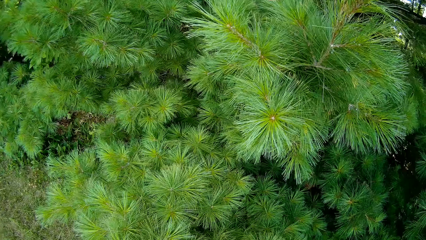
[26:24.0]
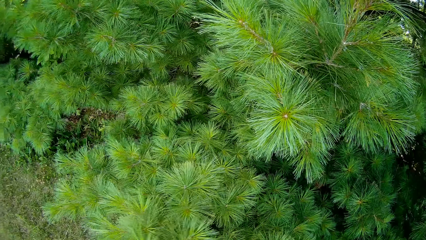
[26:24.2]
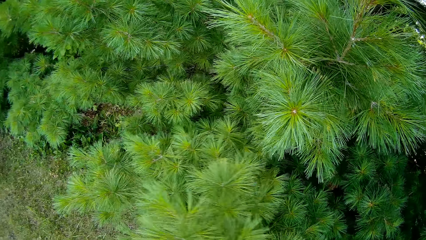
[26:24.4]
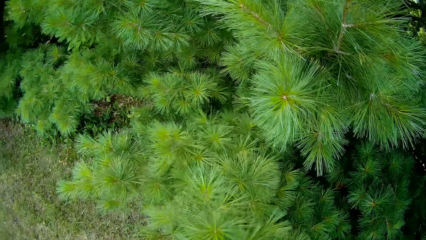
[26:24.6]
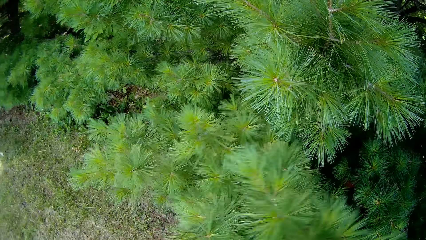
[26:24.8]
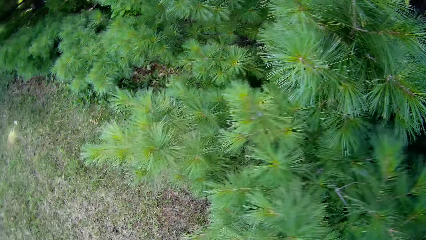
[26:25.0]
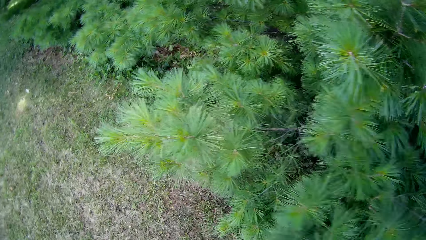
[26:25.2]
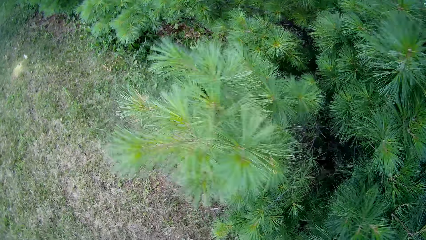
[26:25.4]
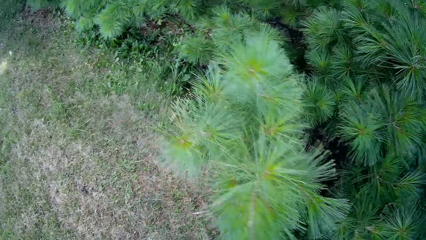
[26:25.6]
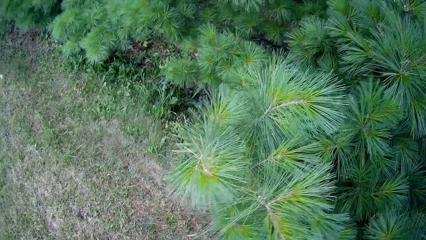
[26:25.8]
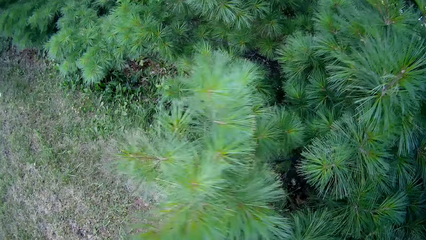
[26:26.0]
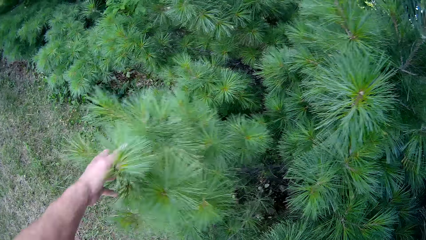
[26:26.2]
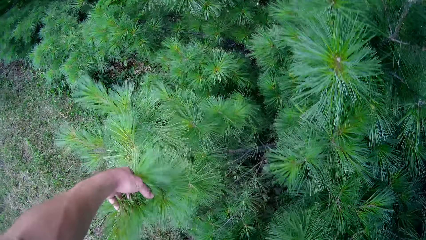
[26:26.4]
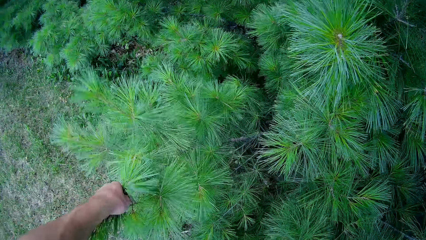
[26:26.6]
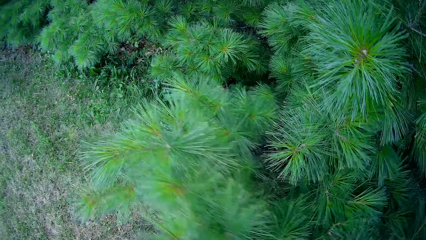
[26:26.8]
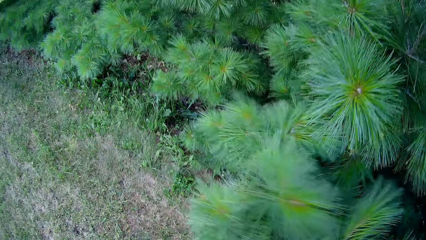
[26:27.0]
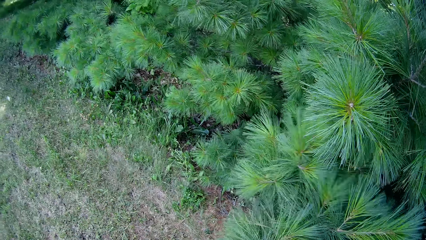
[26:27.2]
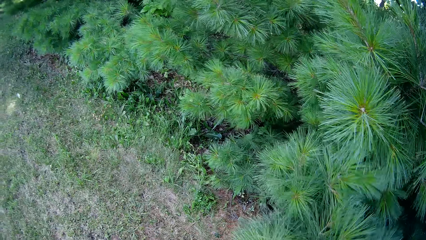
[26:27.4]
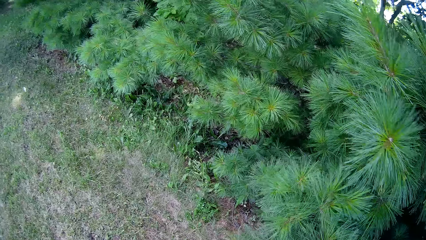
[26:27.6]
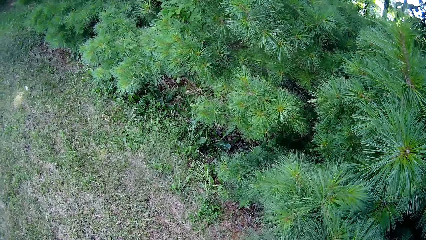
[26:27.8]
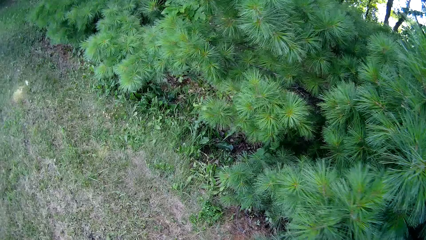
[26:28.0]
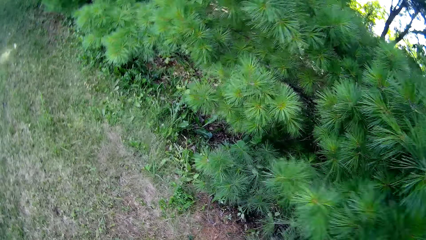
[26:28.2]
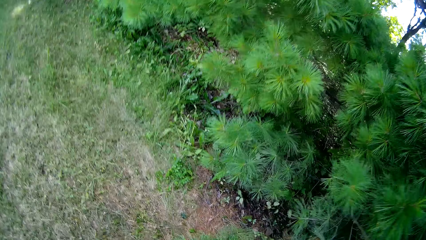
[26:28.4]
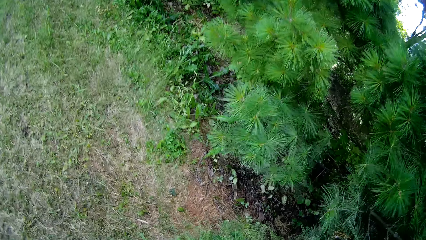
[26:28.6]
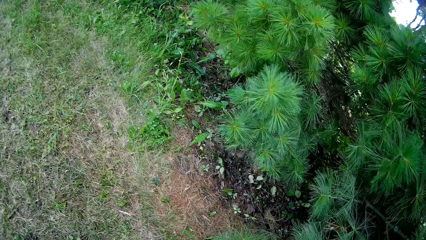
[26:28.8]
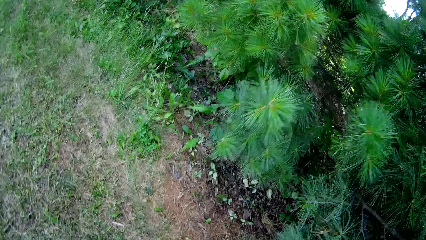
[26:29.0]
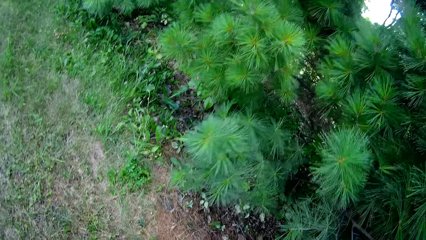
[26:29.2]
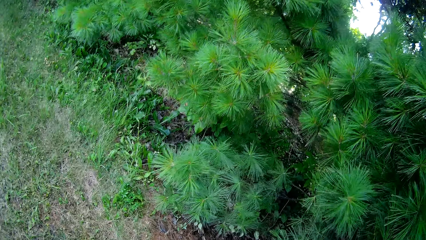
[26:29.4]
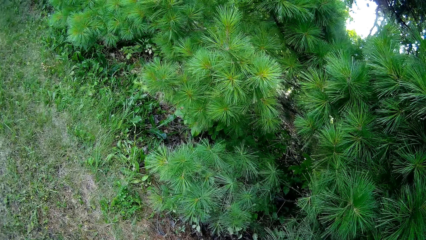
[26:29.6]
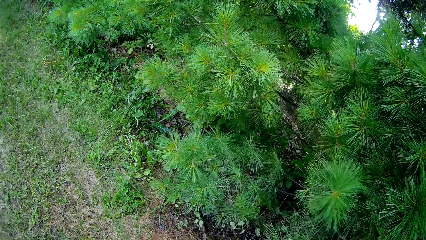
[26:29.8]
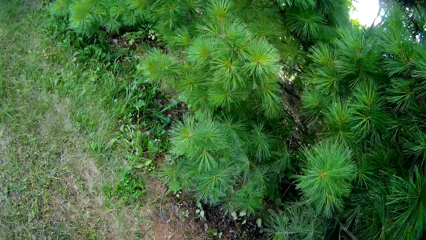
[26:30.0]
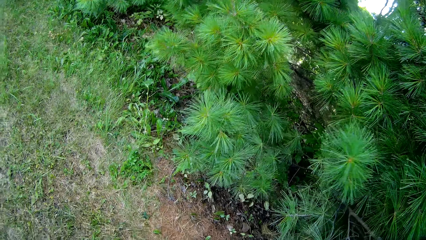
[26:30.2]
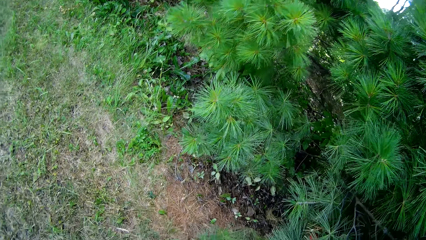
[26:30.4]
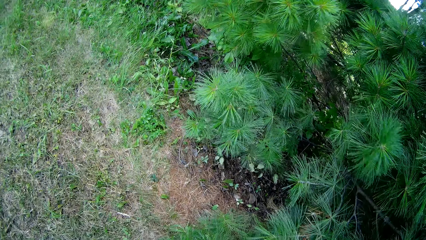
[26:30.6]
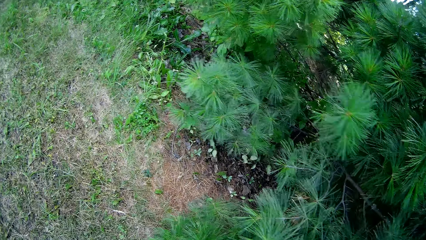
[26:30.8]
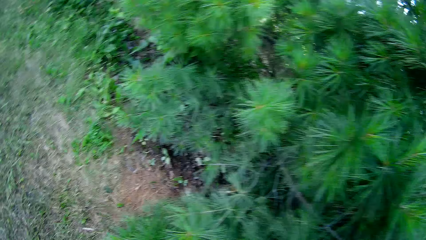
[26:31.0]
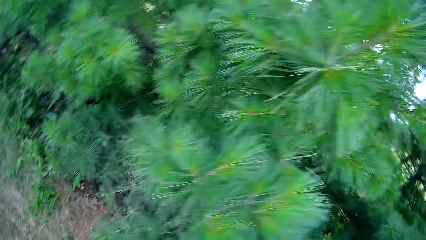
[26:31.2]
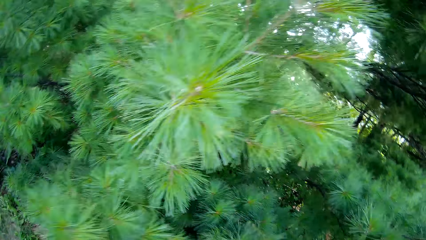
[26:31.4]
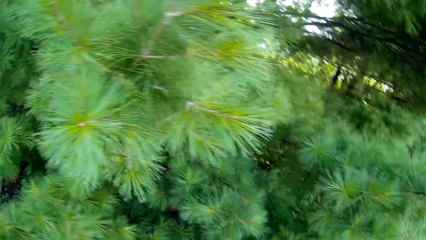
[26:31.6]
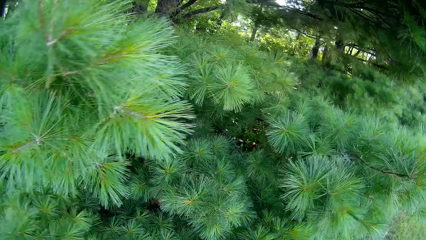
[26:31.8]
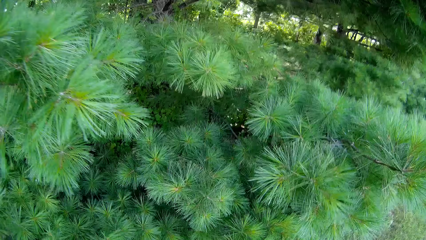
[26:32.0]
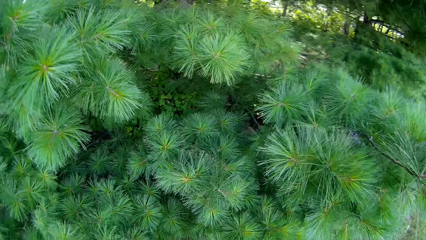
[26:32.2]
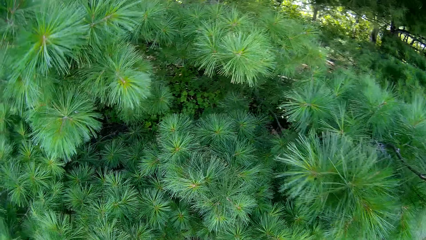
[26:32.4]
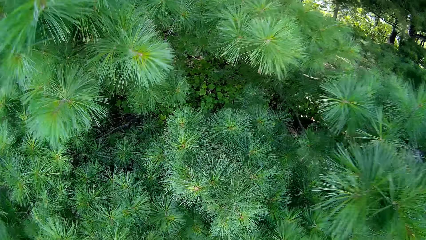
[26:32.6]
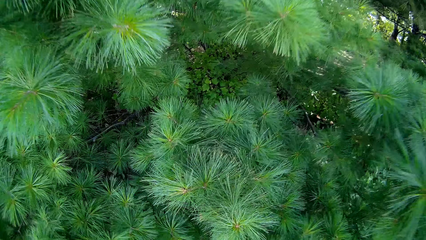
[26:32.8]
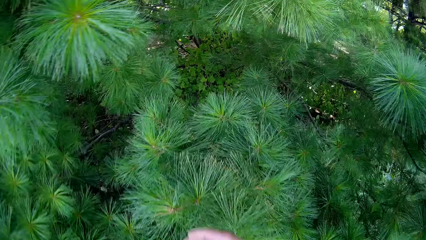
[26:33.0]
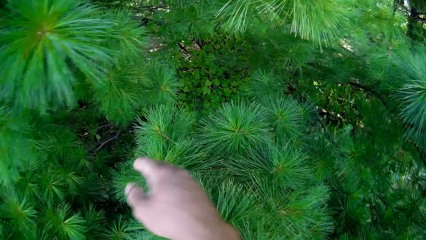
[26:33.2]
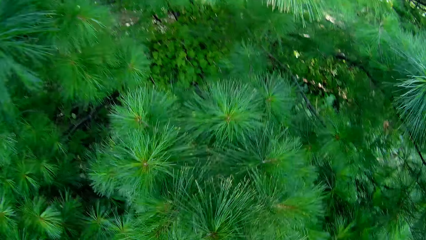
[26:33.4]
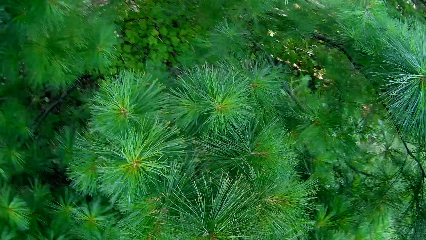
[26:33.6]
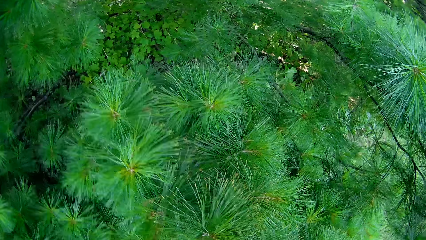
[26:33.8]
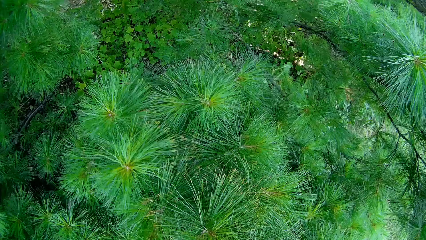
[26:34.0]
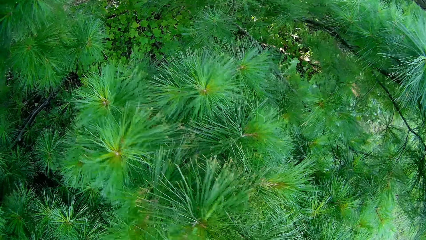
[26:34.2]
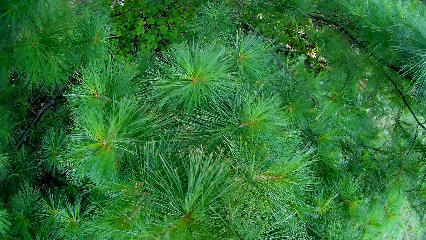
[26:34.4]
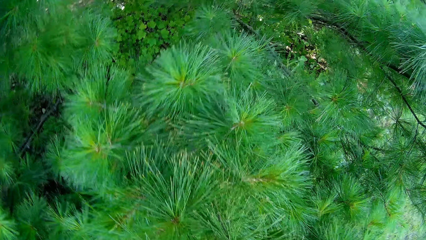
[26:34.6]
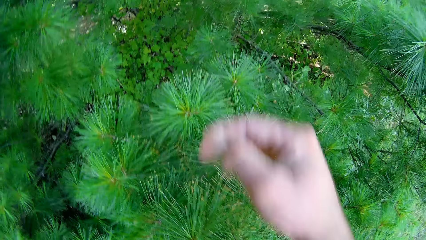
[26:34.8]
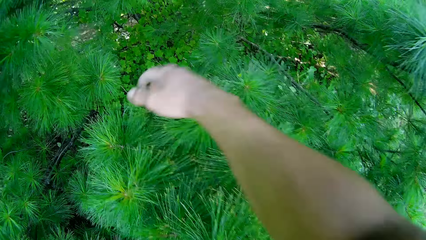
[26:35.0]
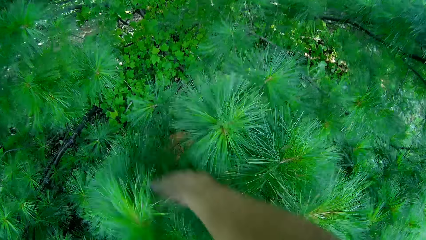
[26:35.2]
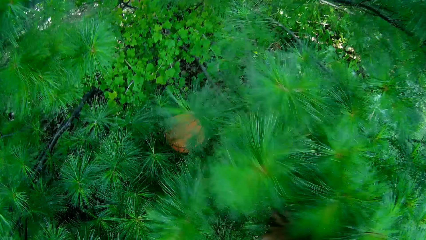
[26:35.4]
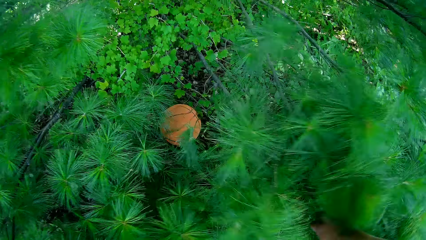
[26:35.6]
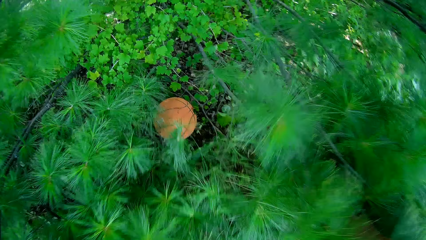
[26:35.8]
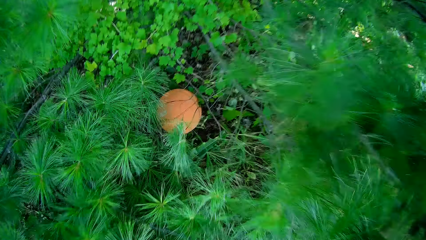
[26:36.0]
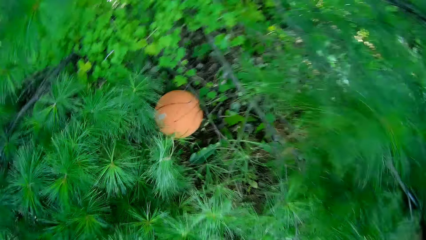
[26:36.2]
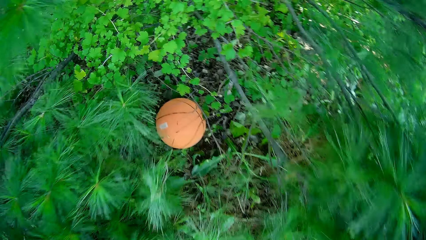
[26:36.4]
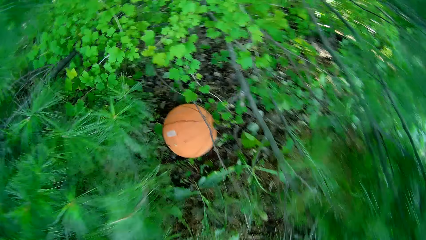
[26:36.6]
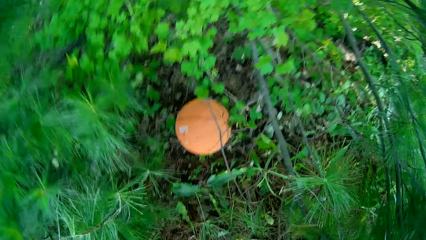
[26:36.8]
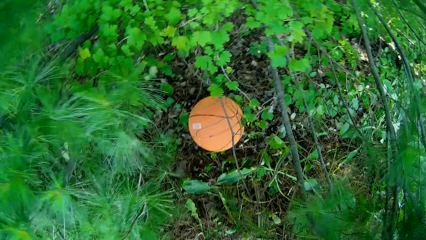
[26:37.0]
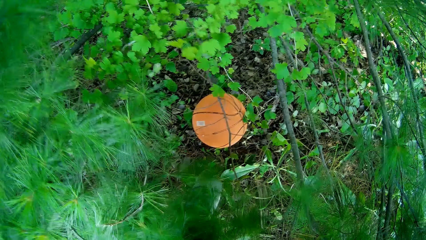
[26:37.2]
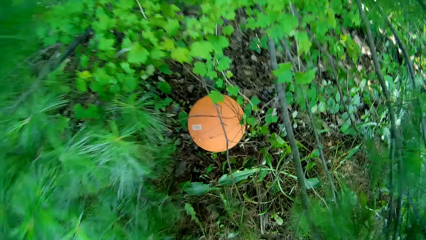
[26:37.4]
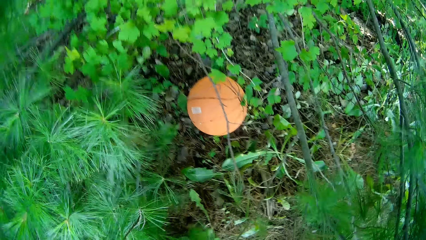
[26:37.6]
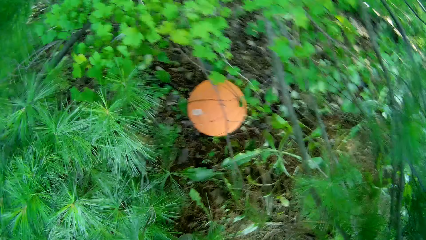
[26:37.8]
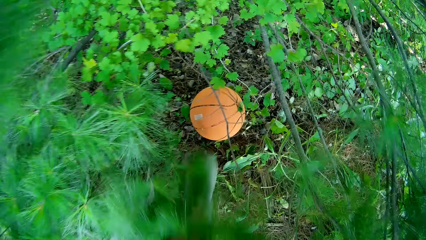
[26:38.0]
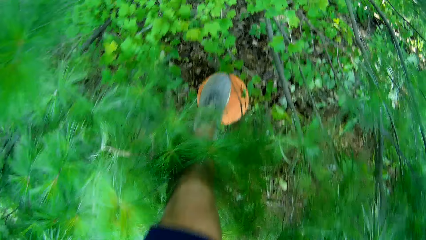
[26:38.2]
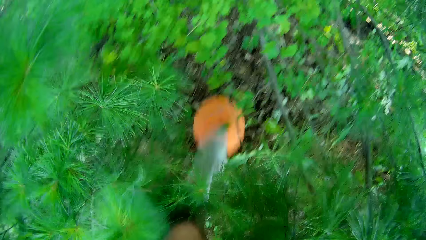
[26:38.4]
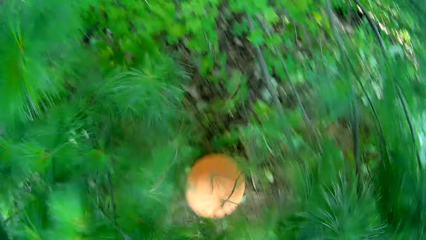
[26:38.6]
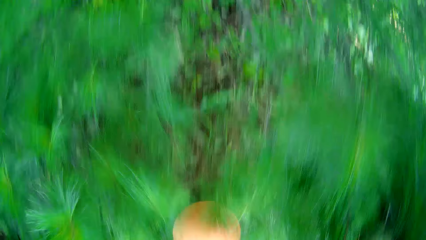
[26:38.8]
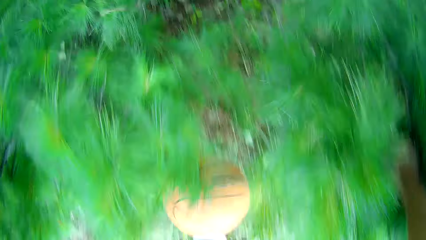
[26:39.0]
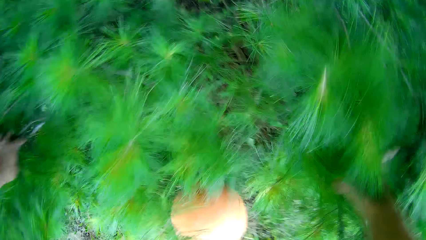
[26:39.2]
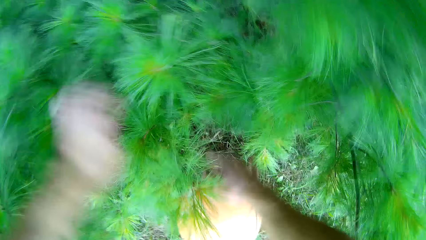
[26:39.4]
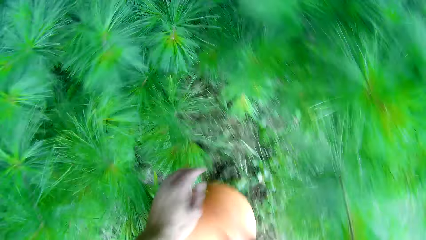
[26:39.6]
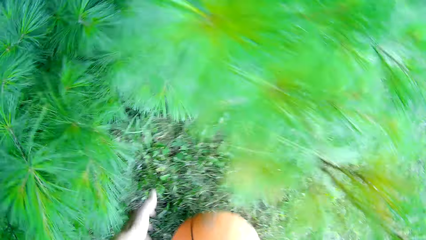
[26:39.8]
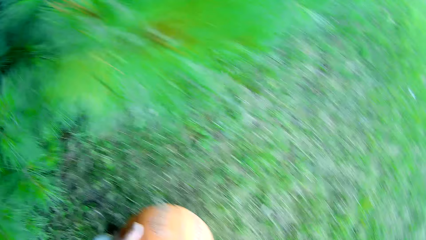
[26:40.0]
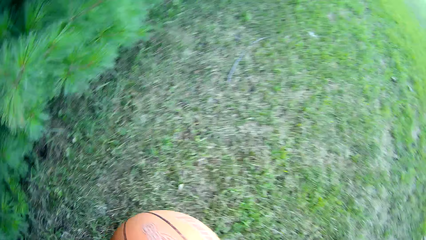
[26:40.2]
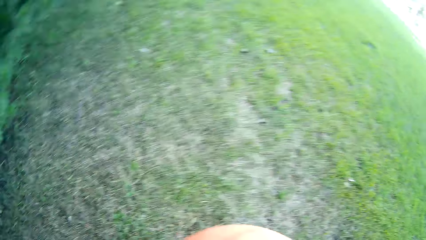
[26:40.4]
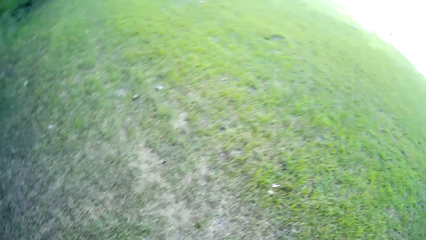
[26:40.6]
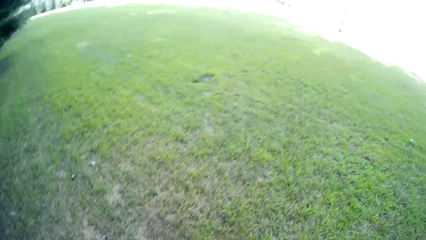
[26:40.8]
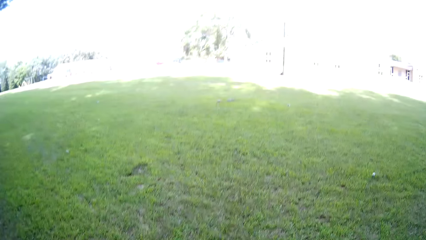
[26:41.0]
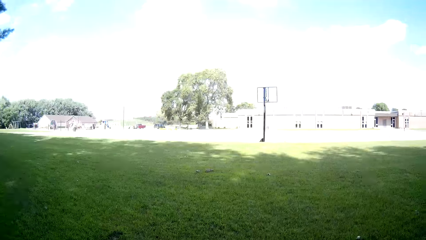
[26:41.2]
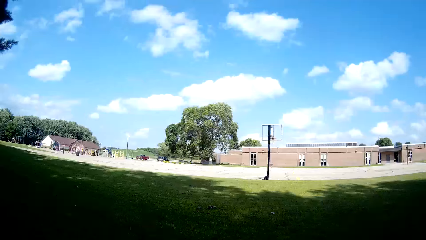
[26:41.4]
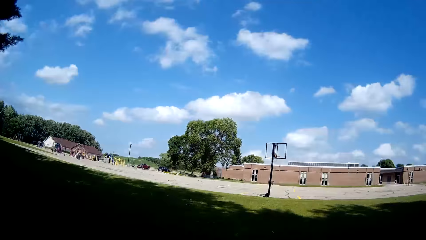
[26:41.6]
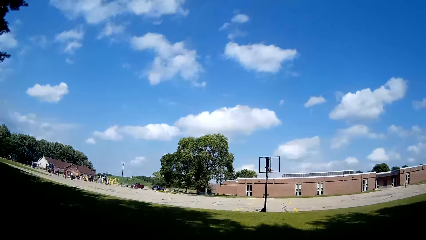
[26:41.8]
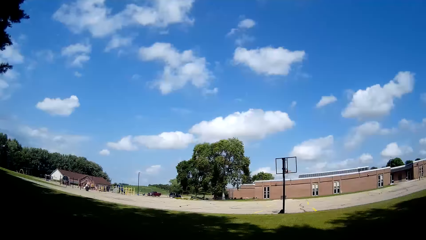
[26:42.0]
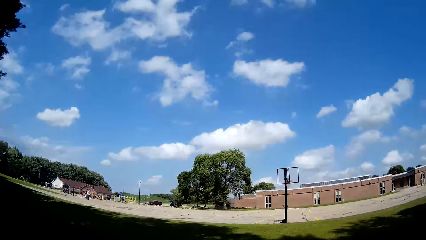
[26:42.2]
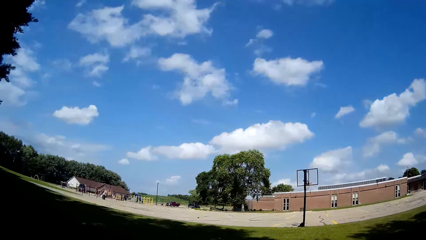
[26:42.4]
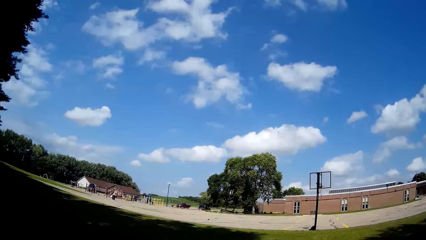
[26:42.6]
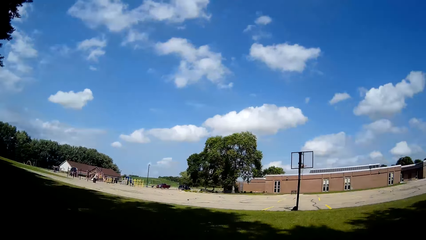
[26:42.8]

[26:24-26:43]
The camera wearer checks for the basketball under some branches of a tree with his hands. A man moves the branches. The man touches the branch. The man moves the branch. The man looks around. The man converses. The camera wearer converses. He moves the hand. He touches the branch. He moves the leg. He moves the ball. He picks up the basketball on the floor with his hands. He walks around.
